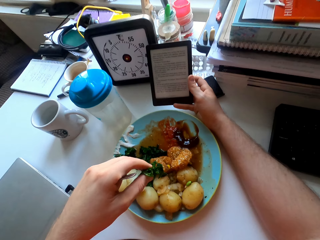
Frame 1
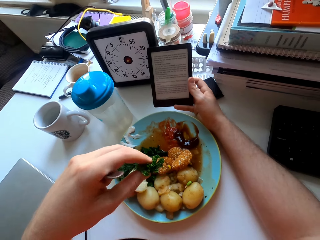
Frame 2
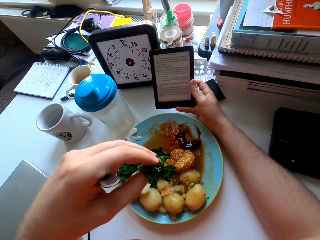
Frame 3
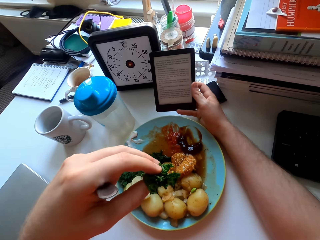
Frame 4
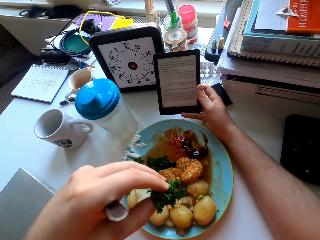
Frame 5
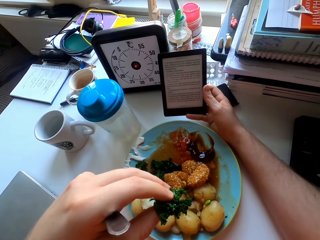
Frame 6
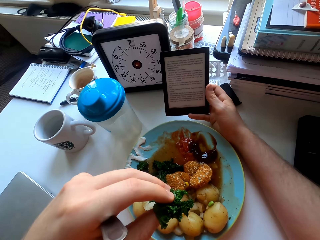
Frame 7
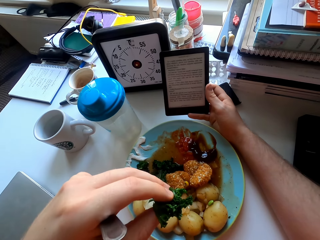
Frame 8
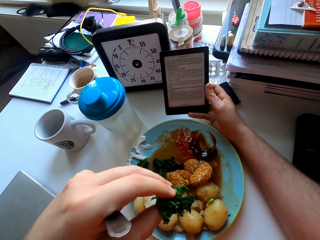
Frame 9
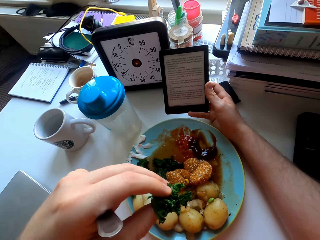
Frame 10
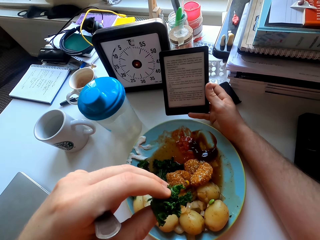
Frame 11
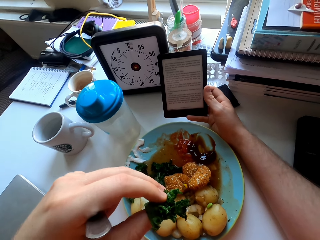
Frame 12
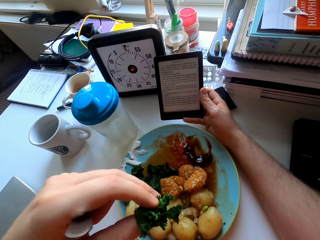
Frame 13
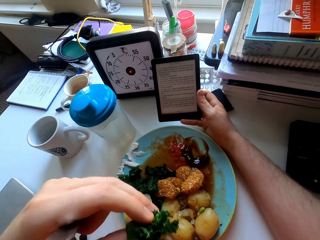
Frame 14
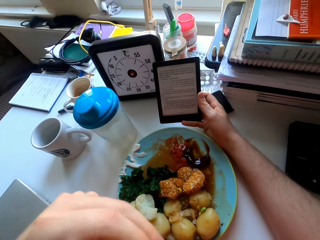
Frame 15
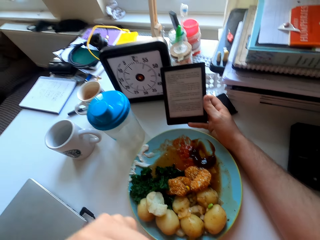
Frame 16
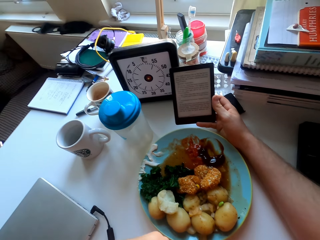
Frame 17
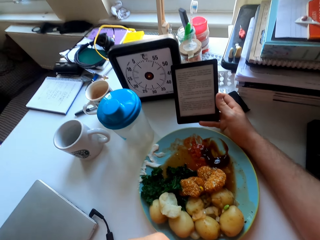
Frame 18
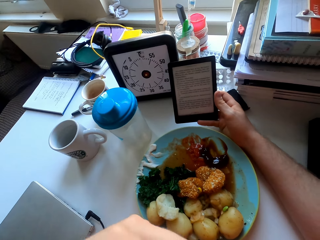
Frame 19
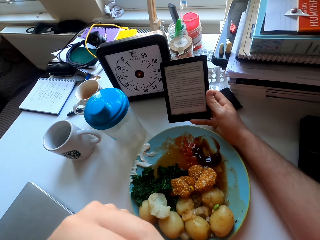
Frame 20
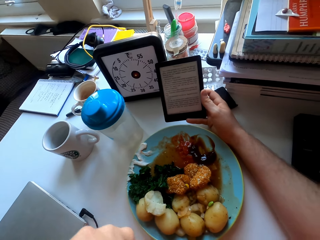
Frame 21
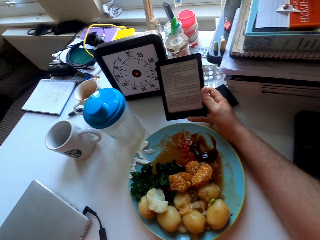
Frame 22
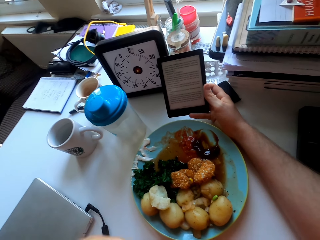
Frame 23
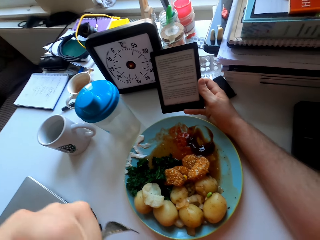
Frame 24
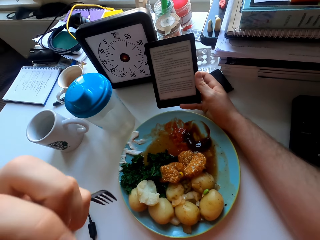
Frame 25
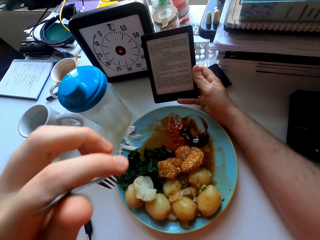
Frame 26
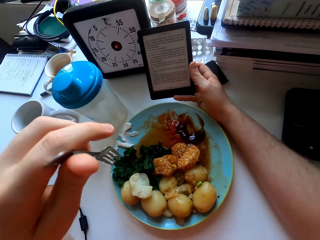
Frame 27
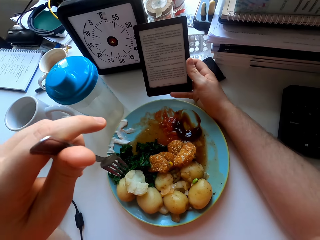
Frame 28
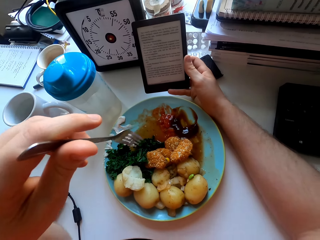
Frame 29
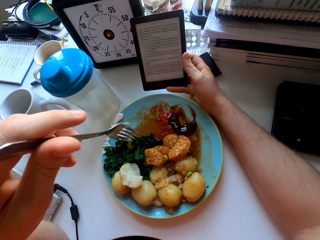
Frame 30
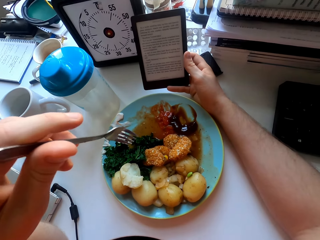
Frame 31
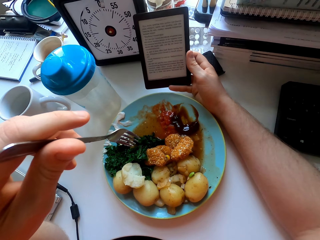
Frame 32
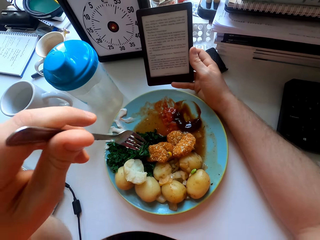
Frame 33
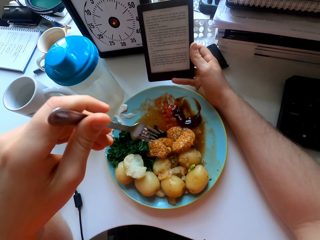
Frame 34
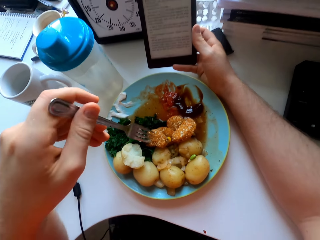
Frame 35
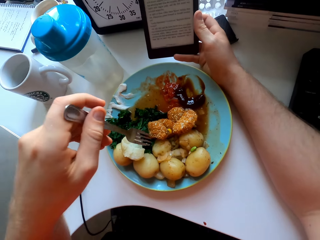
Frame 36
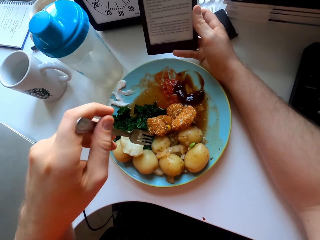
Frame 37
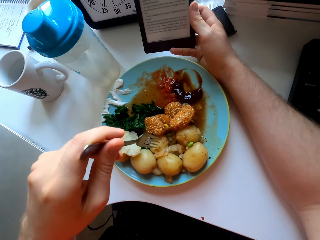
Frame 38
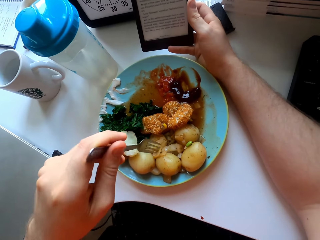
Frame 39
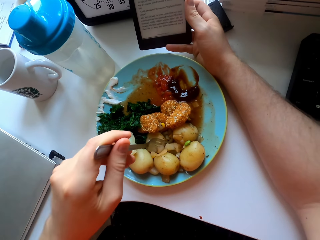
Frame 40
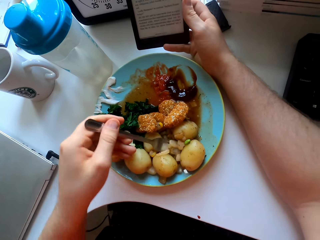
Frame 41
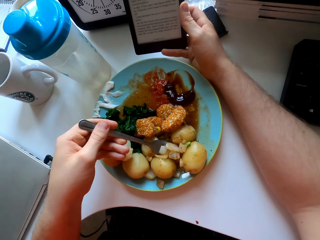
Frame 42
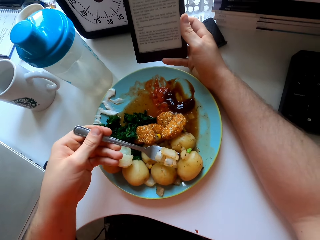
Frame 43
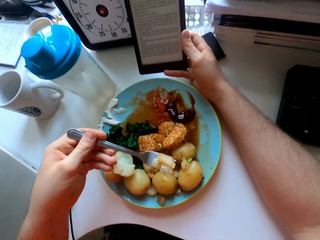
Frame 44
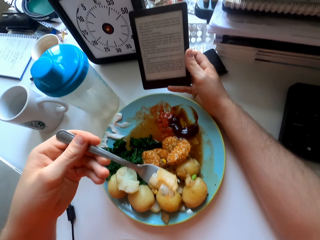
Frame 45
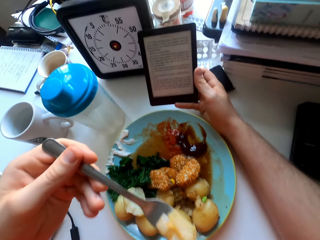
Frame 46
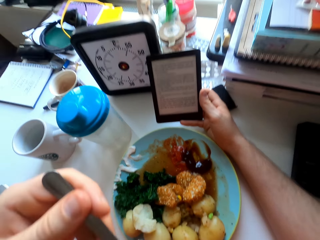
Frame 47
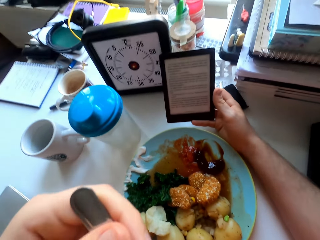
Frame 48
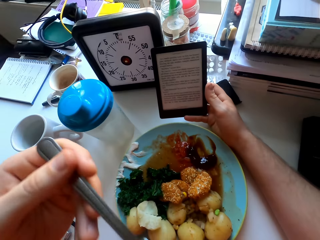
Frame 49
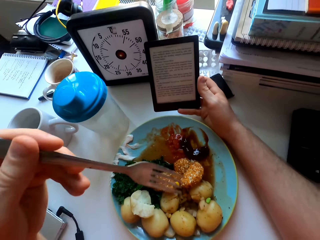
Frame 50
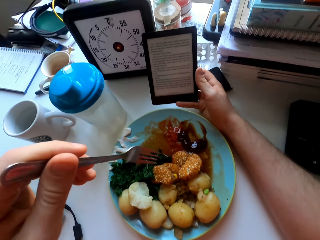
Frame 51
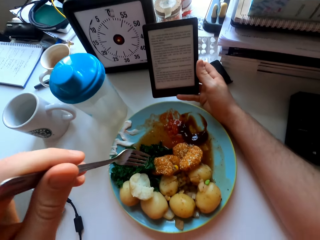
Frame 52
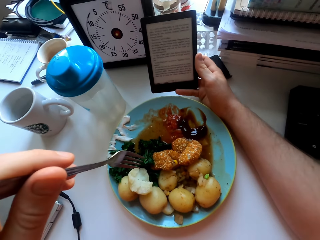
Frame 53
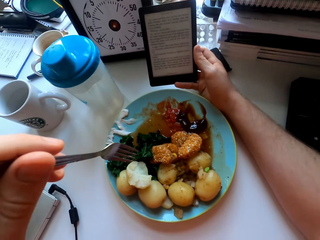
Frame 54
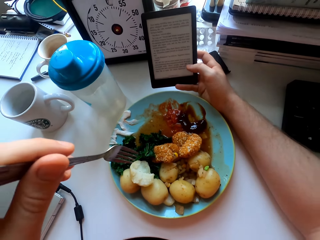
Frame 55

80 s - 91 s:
The camera wearer eats green vegetables with a fork. They stare at the phone. They eat food with the fork. They stare at the phone. They eat the vegetables with the fork.

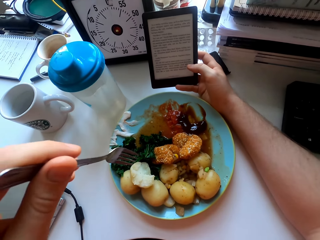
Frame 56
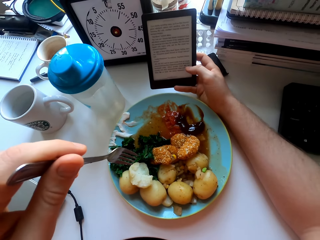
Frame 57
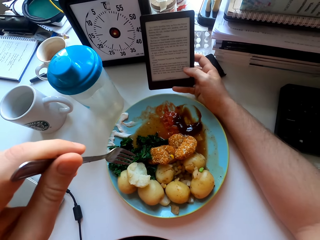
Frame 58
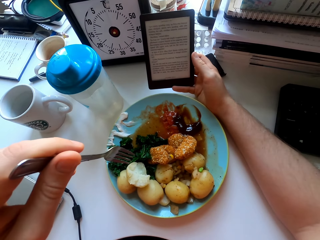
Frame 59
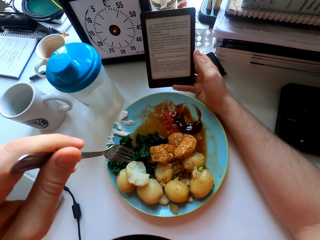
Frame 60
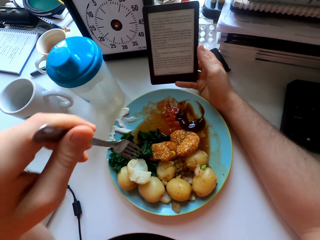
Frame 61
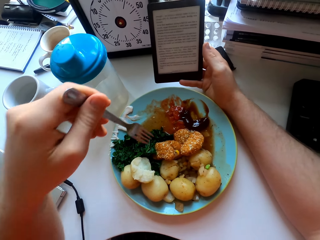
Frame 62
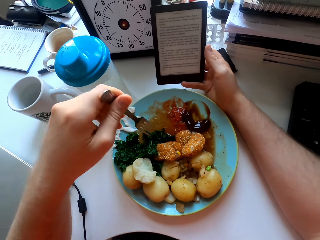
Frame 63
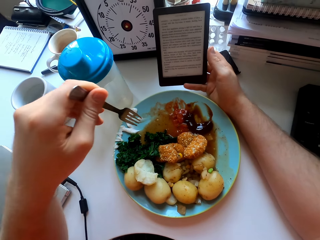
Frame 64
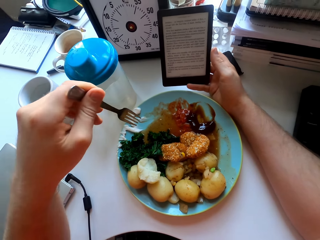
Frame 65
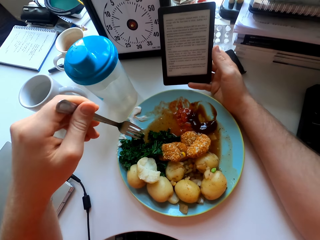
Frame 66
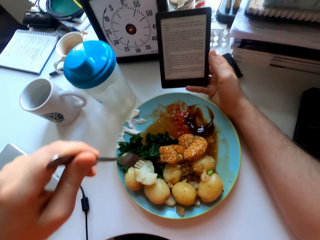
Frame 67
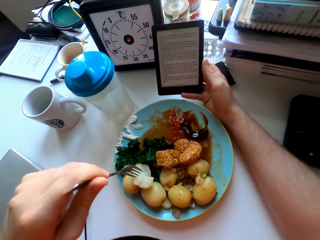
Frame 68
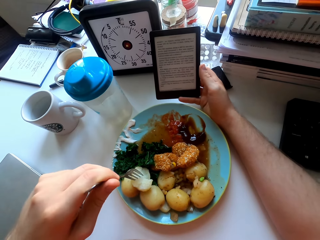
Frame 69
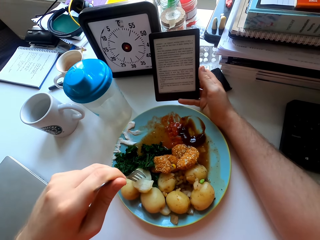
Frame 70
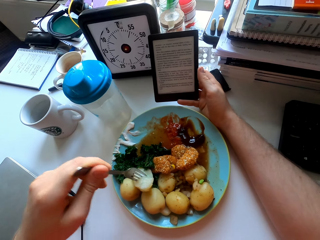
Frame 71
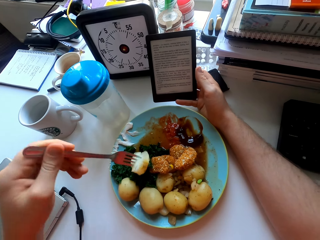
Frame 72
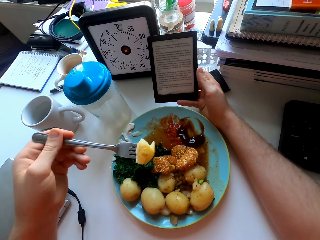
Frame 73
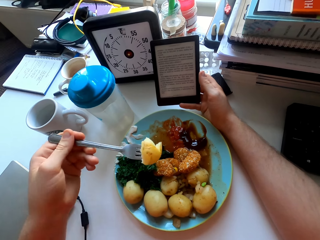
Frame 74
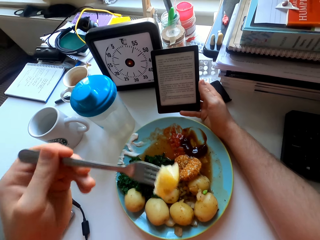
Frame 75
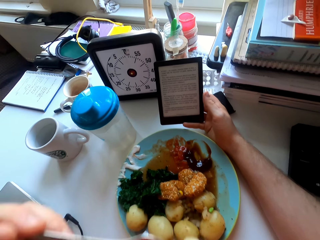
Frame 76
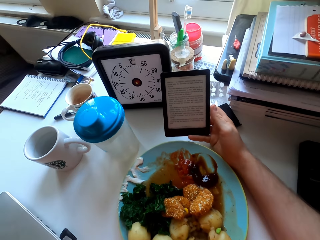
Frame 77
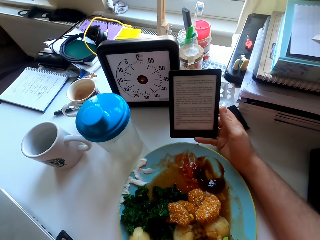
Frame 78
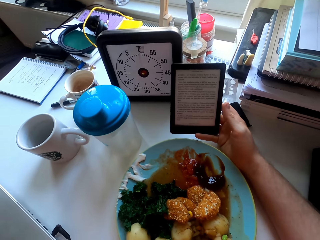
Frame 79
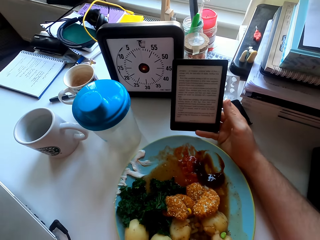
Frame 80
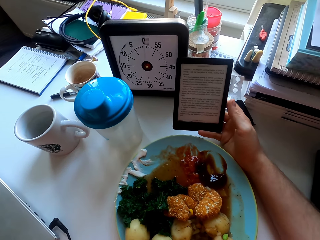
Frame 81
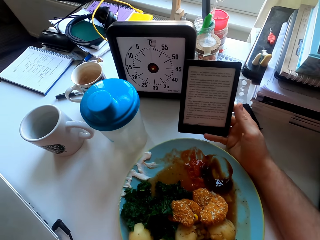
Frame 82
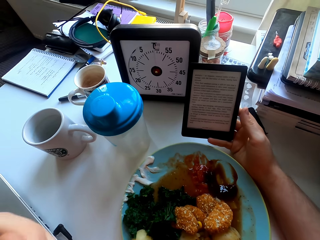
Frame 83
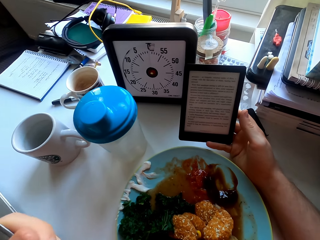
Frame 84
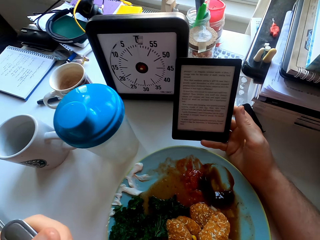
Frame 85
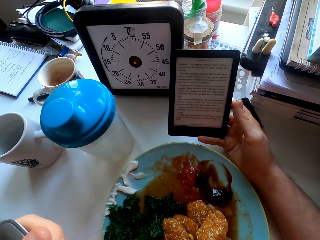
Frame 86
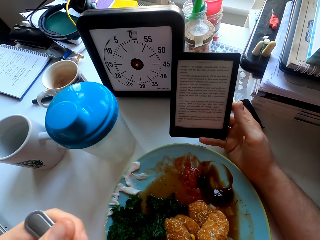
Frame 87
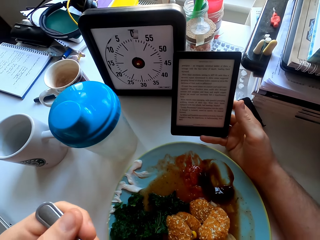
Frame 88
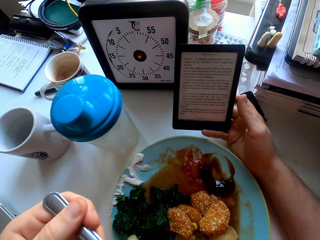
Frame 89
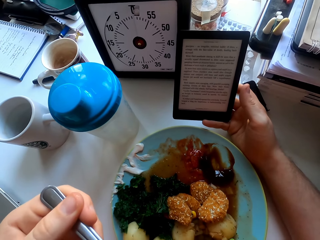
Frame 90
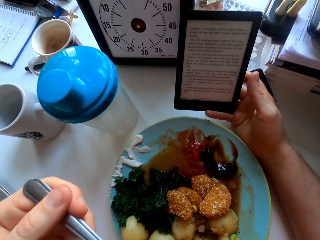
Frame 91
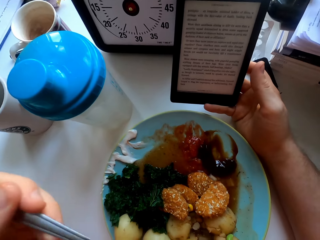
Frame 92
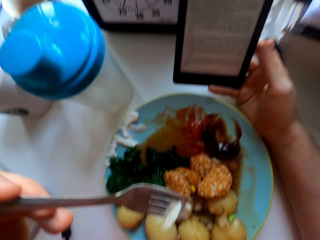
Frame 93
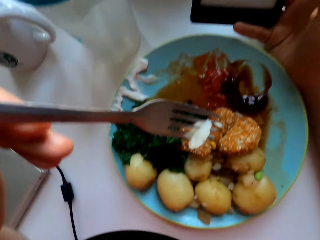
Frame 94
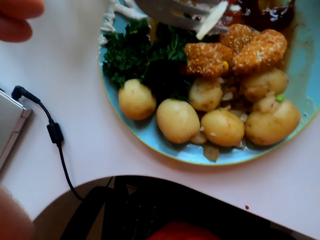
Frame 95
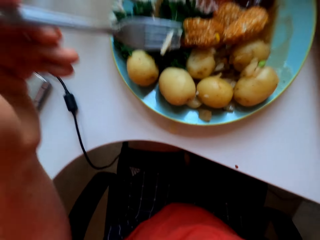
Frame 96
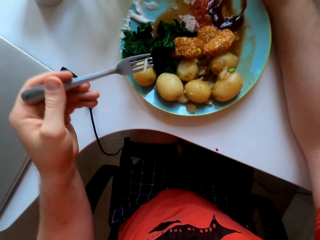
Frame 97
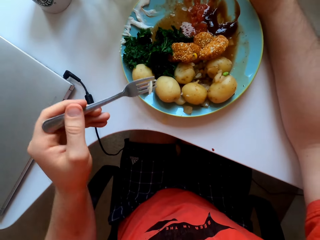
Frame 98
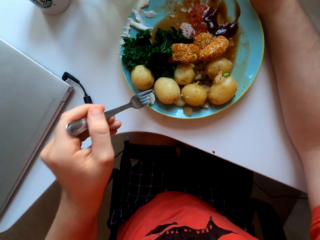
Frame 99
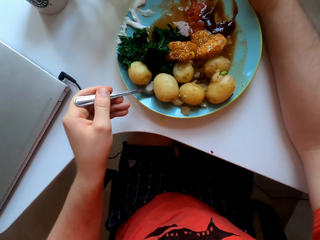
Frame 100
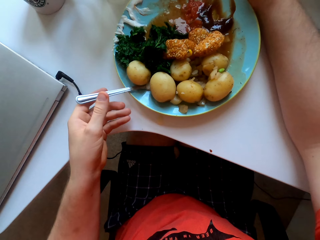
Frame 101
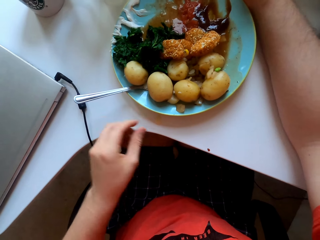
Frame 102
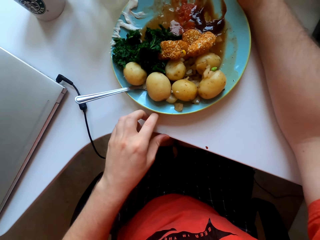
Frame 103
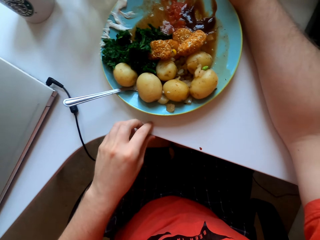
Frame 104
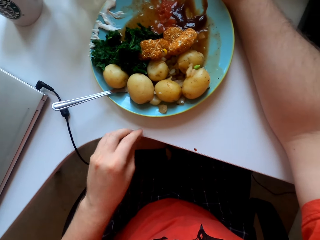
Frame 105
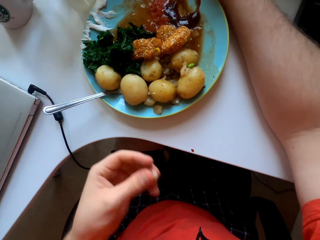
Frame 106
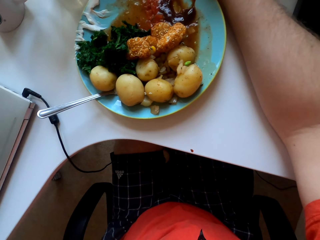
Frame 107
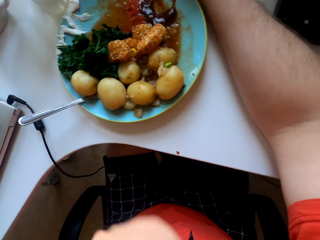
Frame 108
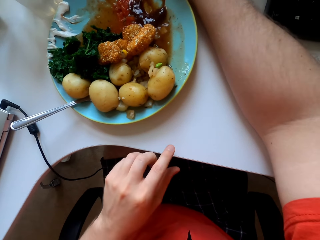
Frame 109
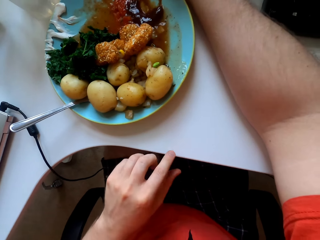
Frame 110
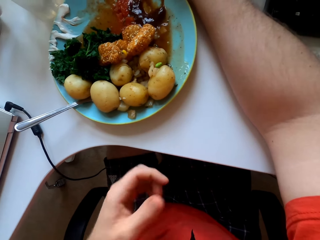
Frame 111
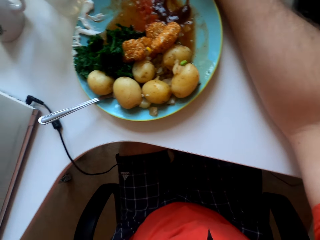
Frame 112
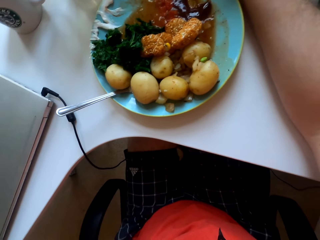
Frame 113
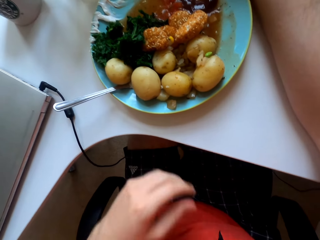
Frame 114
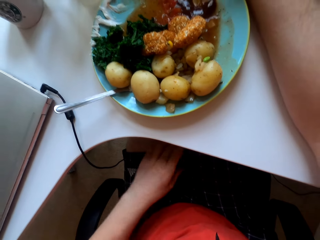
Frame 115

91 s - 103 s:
The camera wearer stares at the phone. They eat potato with a fork. They stare at the phone. They put the fork on the plate. They pick a piece of potato from the table. They eat the potato.
